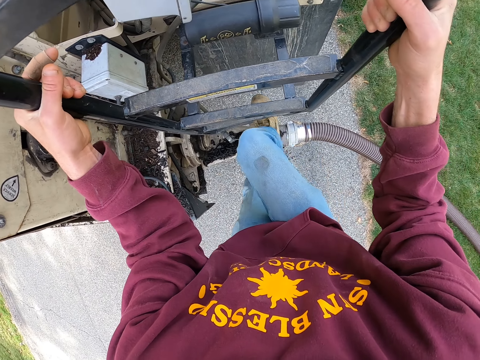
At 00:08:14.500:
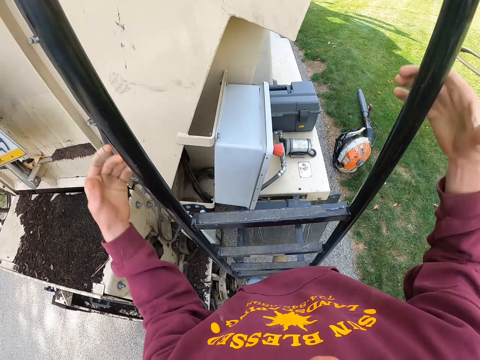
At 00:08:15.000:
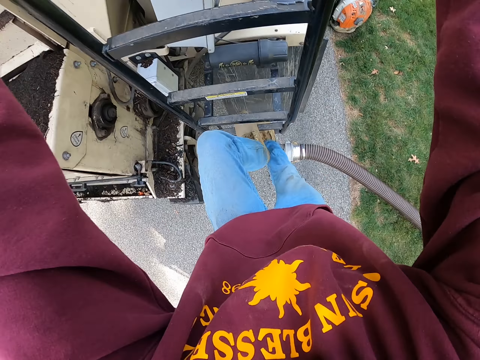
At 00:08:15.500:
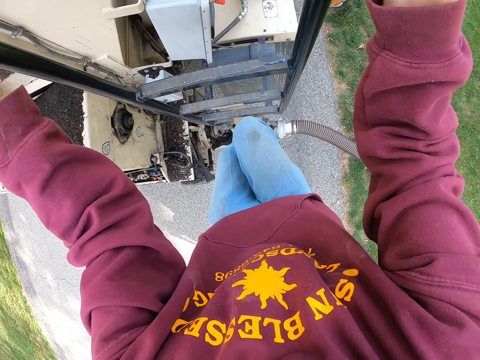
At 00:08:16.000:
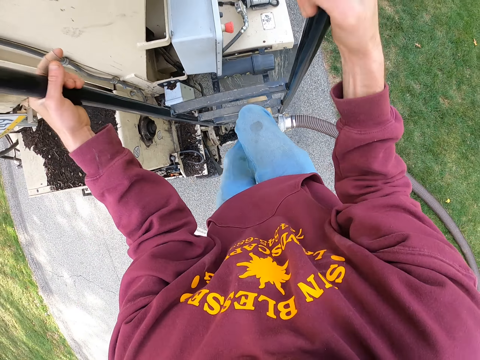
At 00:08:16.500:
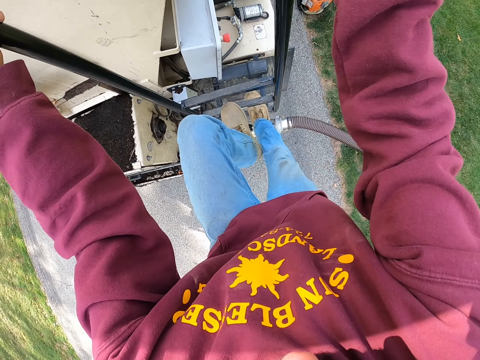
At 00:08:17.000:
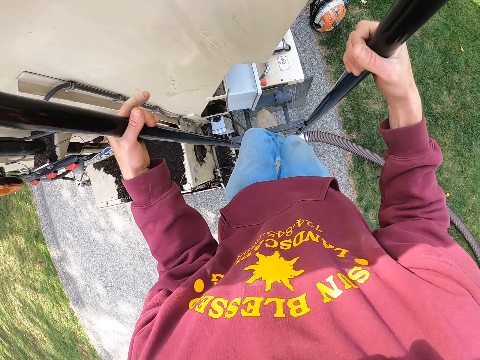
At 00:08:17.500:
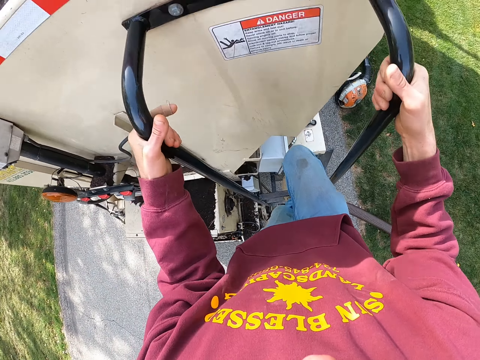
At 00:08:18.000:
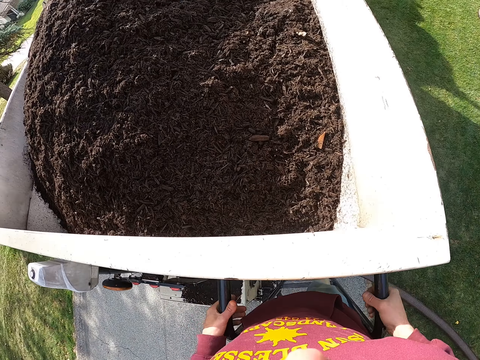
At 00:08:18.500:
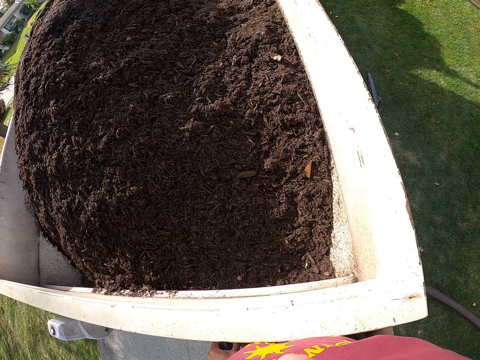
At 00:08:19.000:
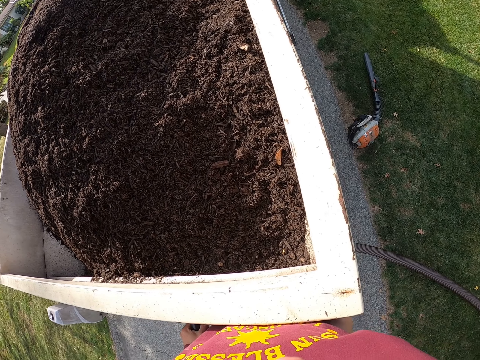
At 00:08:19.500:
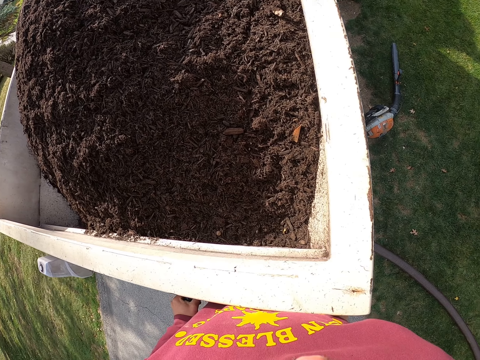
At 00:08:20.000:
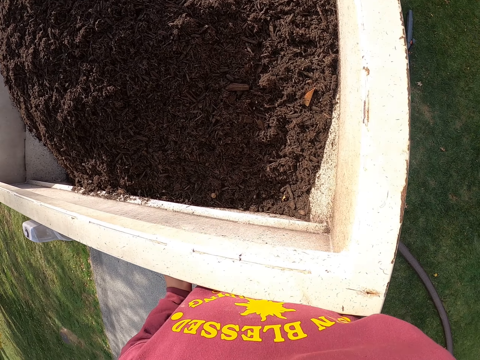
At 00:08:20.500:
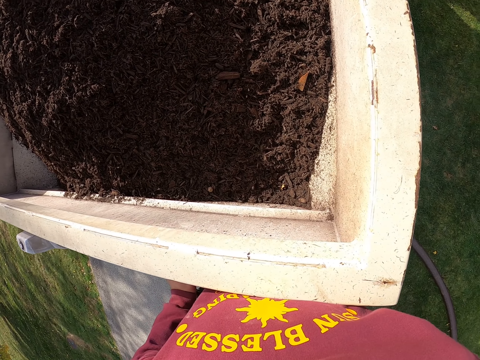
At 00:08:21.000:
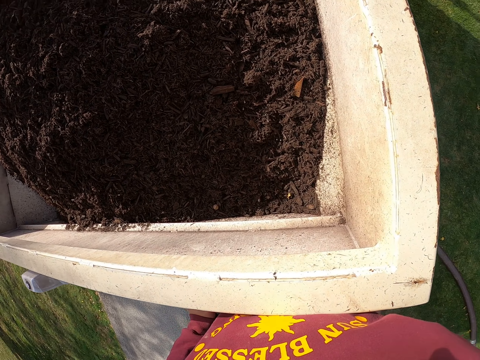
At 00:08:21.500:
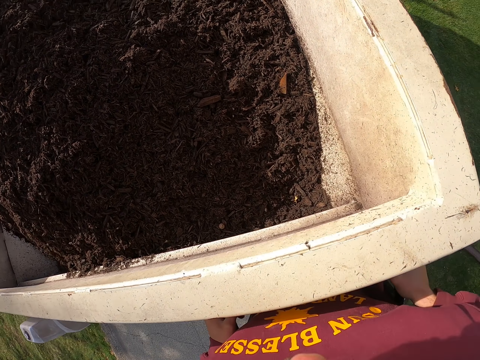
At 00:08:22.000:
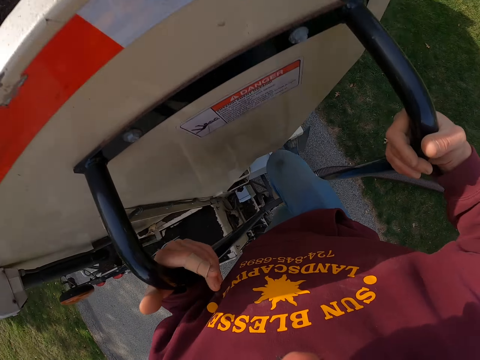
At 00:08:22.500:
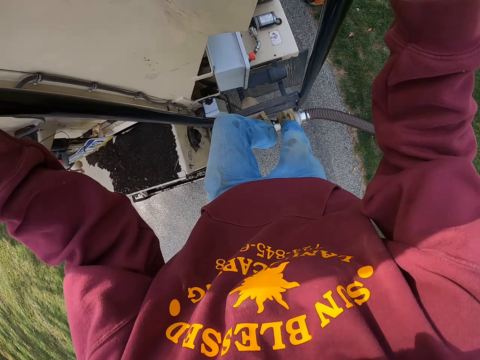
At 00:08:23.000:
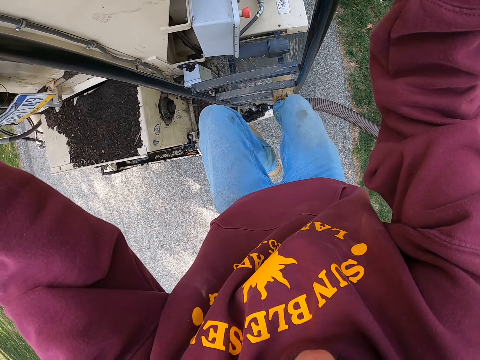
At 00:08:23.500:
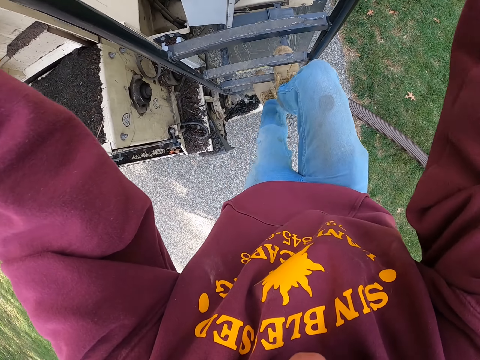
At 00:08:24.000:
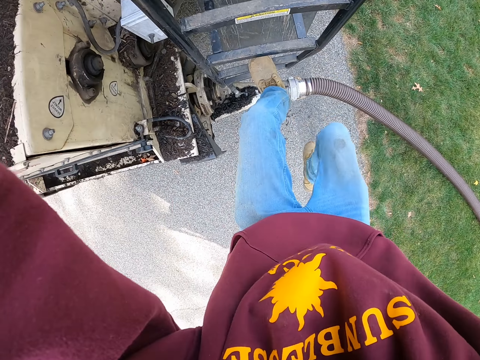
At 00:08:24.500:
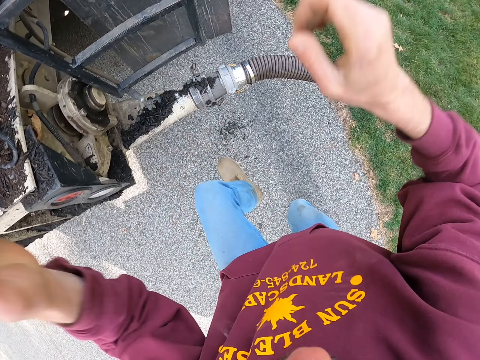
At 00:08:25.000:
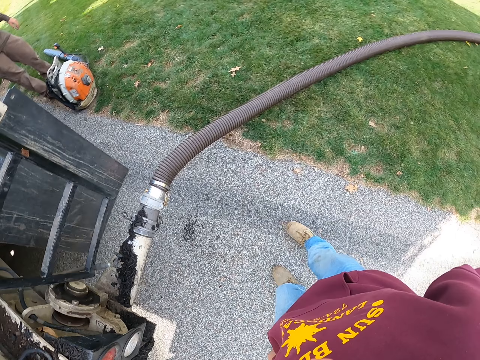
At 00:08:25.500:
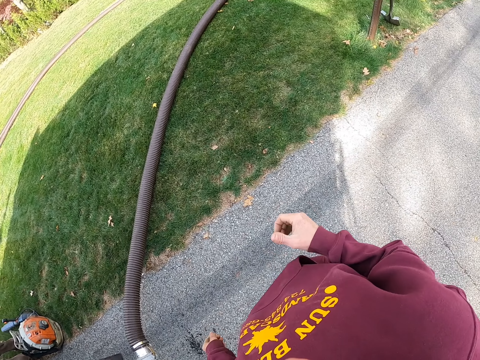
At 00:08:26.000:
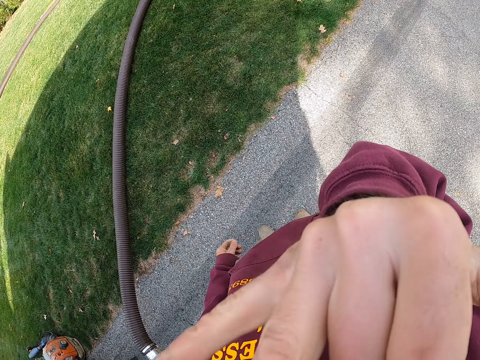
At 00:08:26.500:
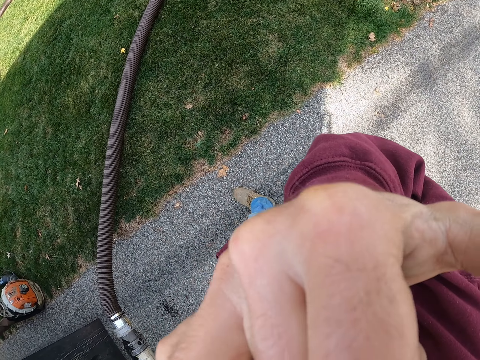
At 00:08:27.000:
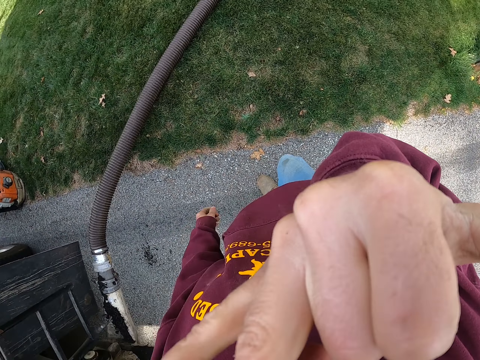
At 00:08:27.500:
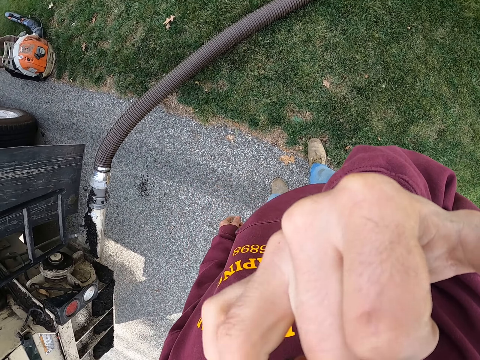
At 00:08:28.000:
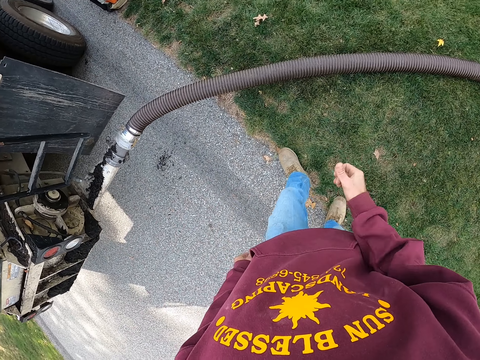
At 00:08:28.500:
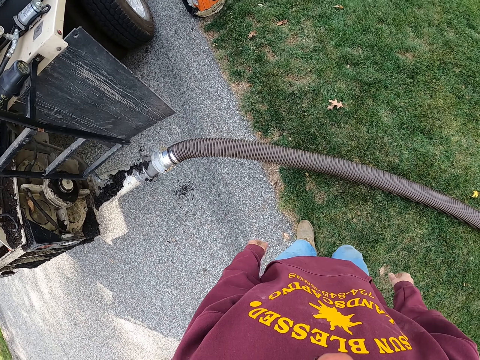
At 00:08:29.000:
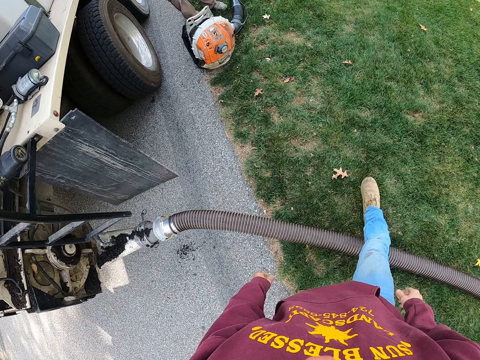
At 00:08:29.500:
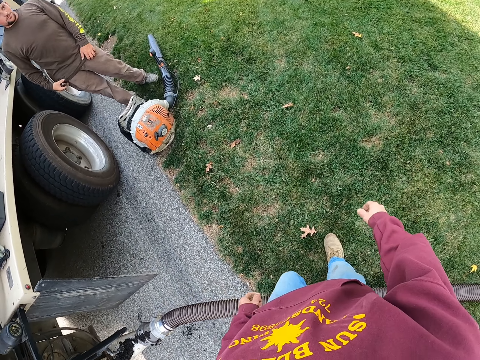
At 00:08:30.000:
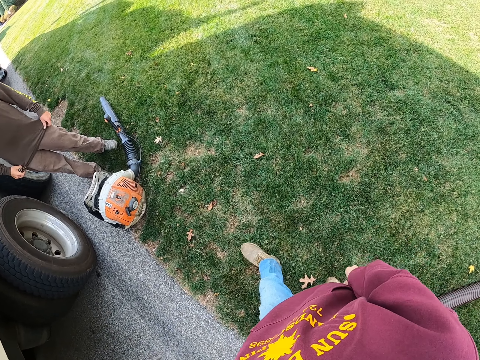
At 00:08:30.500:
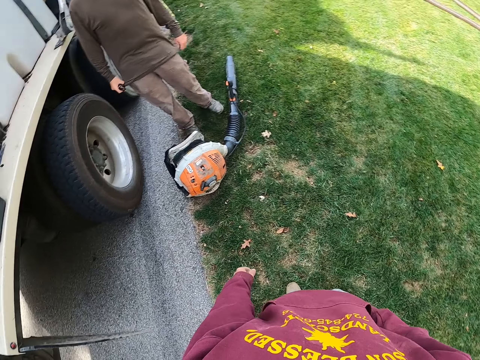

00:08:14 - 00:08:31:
The camera wearer looks at the manure. They move downwards at the back of the truck. A man stands close to the truck. The camera wearer moves around and jumps down the truck. They scratch the face. The man stands close to the truck. The camera wearer walks around. The man moves his cloth.

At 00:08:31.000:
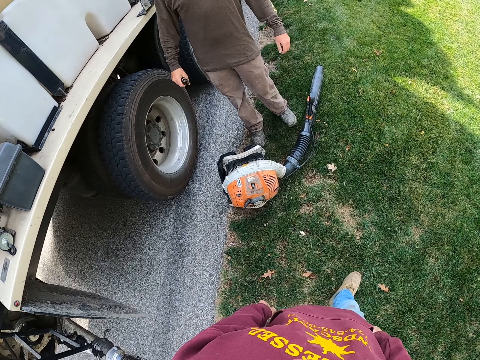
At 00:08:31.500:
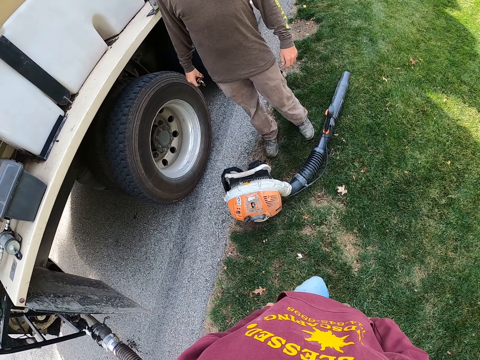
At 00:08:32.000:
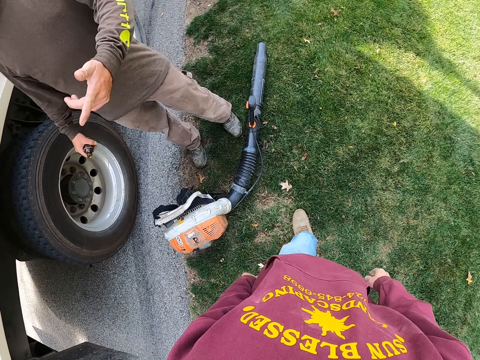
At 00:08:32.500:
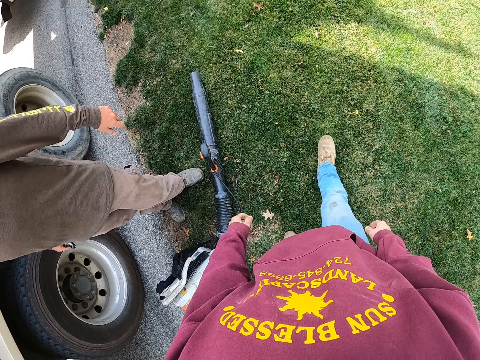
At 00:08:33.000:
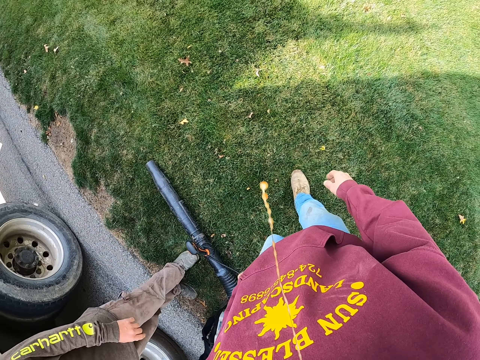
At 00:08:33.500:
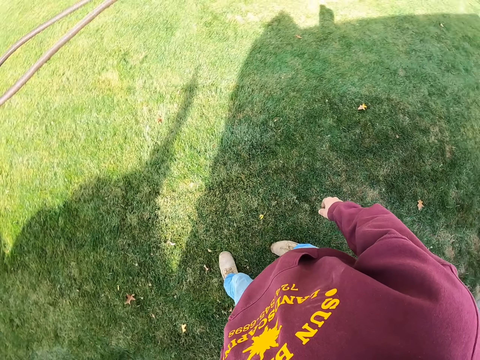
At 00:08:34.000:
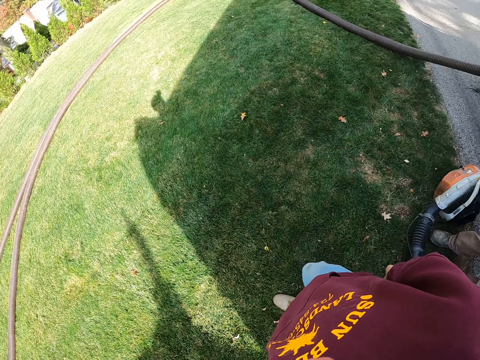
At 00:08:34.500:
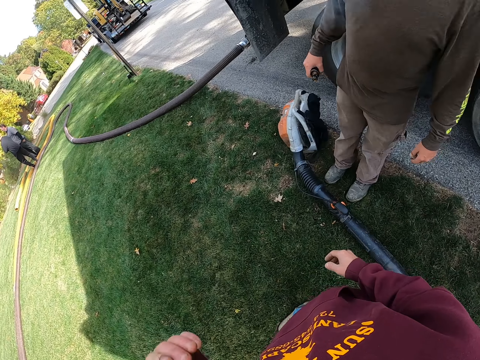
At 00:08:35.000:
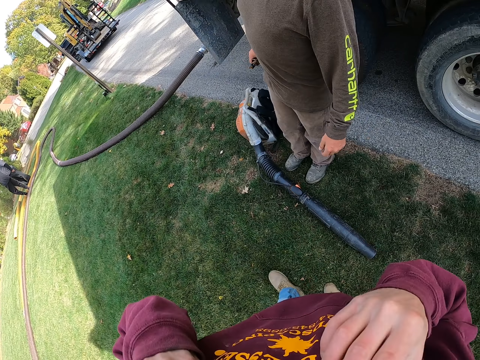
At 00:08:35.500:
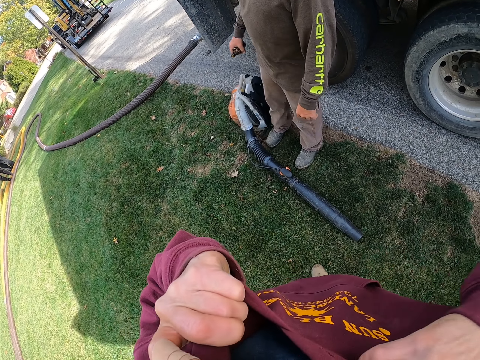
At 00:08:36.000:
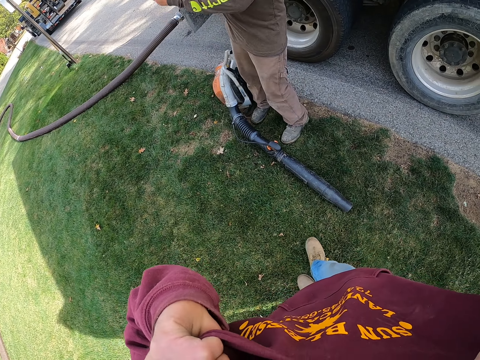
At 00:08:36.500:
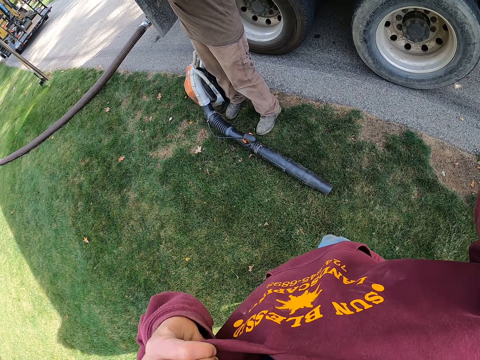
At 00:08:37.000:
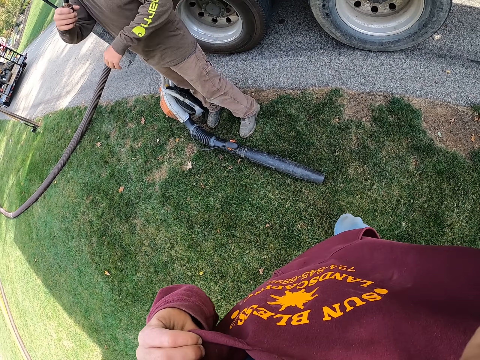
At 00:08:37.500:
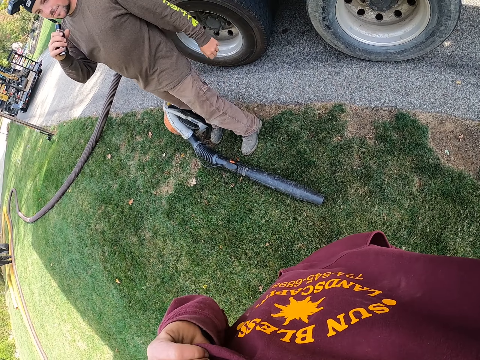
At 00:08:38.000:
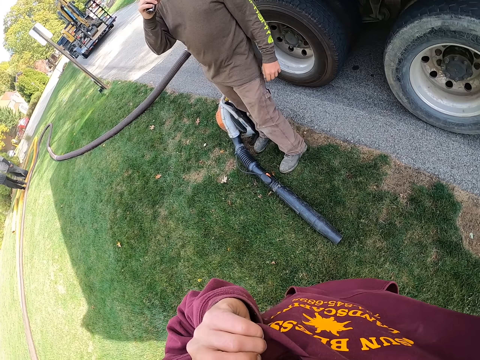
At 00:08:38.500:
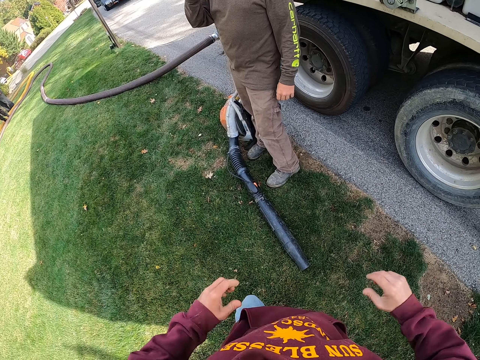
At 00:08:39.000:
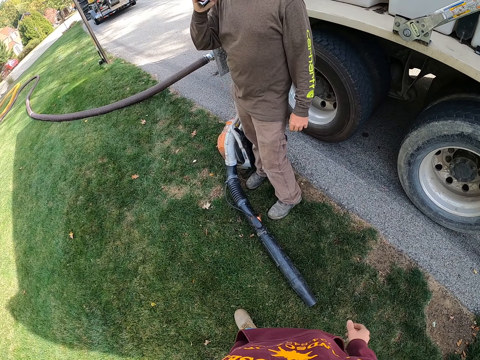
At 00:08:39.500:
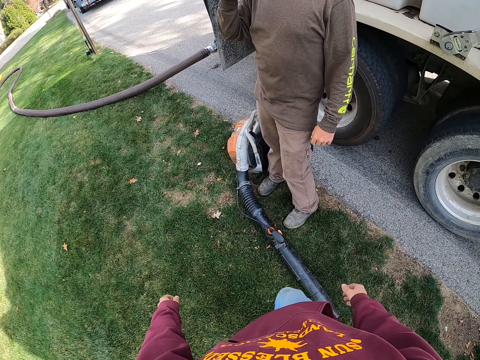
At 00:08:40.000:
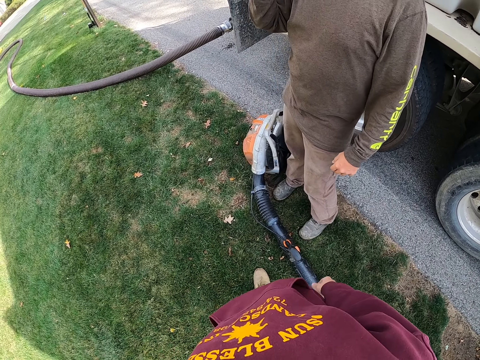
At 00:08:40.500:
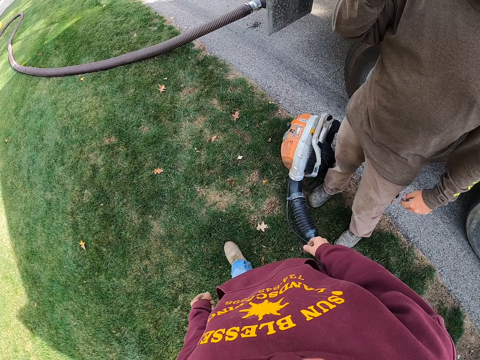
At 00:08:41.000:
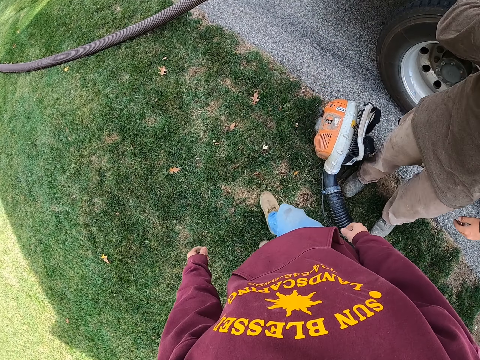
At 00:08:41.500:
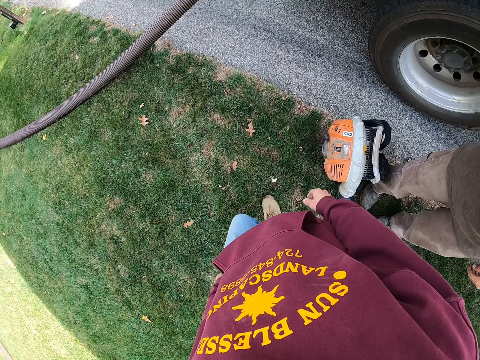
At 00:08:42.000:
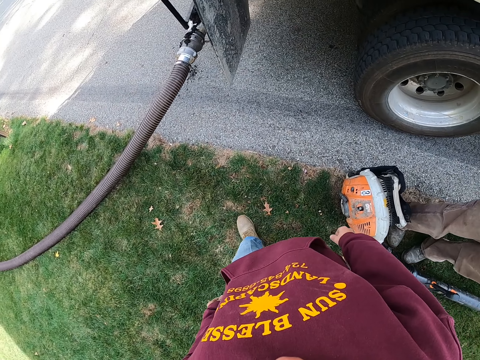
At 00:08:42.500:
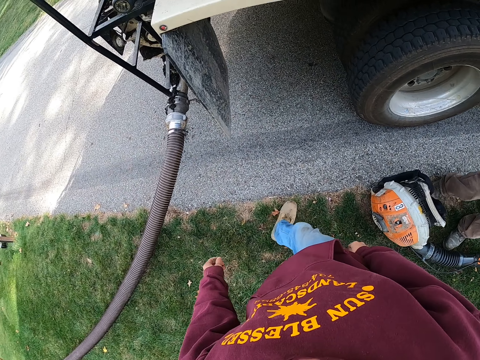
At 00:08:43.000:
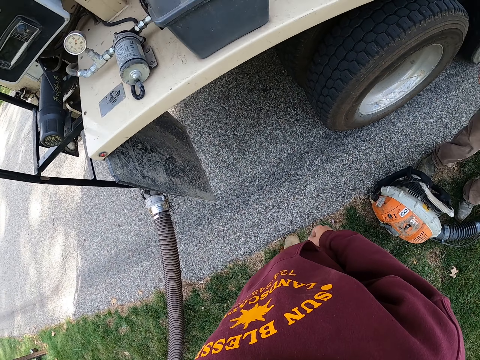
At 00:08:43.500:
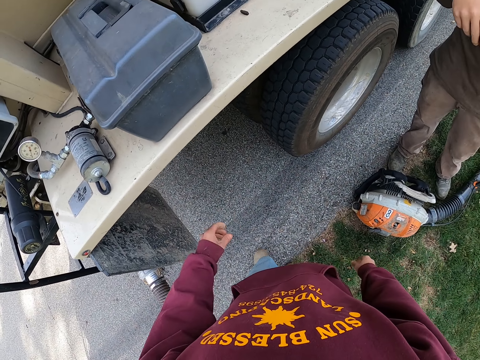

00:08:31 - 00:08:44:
The camera wearer talks with a man. The man uses gestures. The camera wearer spits. He looks around. The man stands close to the truck. The camera wearer holds his hoodie. The man moves a hand. The camera wearer looks around. The man smokes. The camera wearer walks around. The man moves around.
